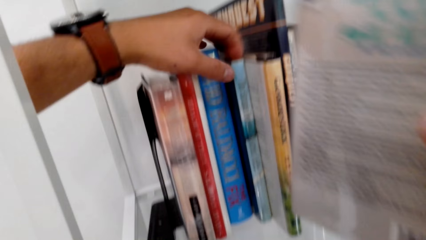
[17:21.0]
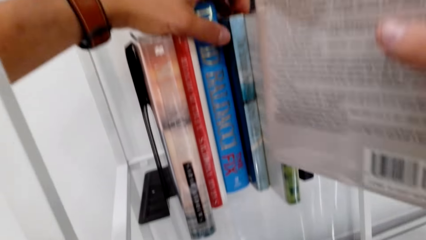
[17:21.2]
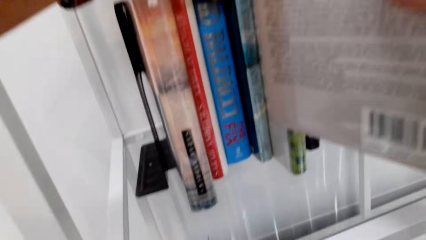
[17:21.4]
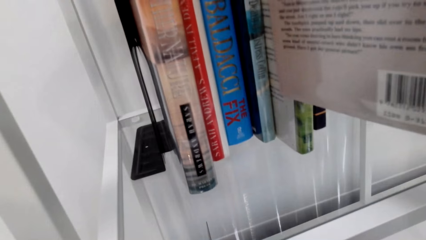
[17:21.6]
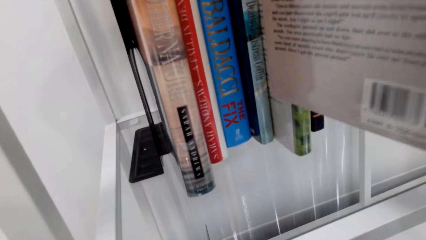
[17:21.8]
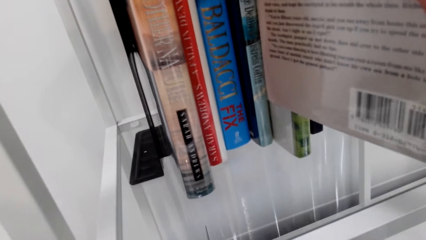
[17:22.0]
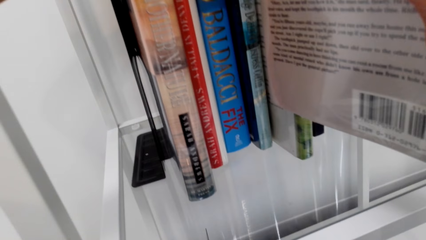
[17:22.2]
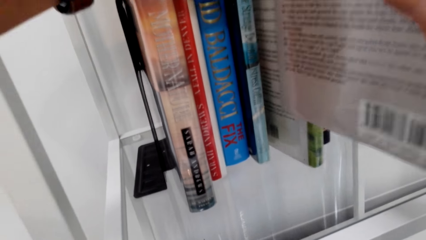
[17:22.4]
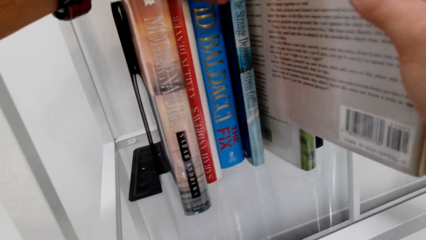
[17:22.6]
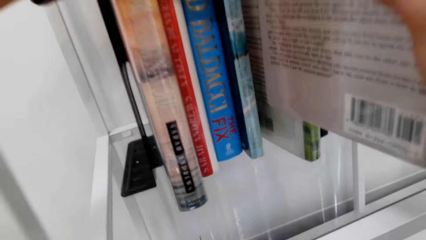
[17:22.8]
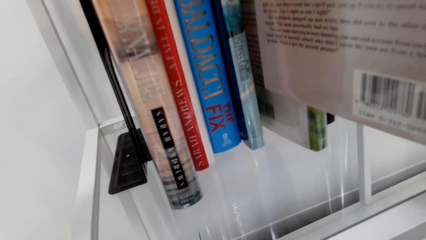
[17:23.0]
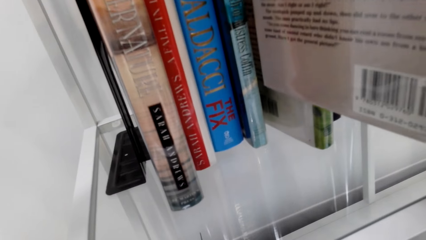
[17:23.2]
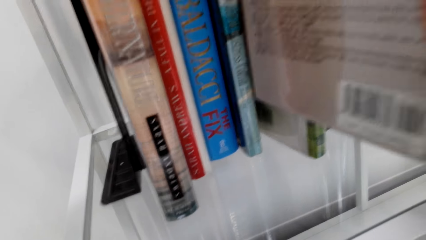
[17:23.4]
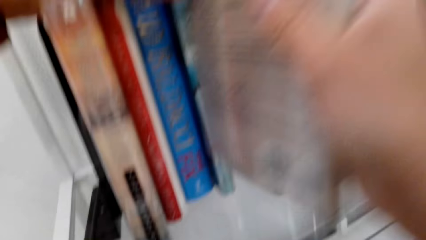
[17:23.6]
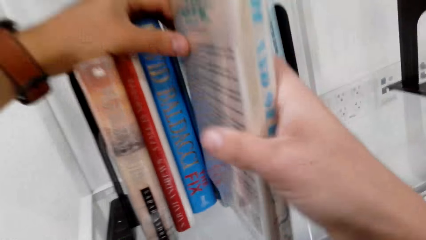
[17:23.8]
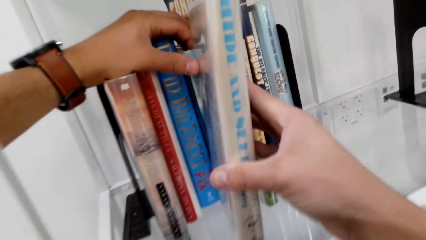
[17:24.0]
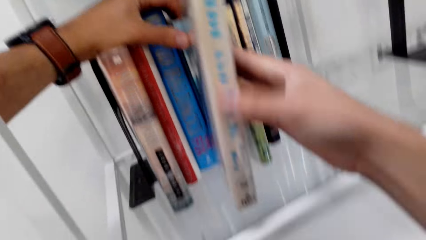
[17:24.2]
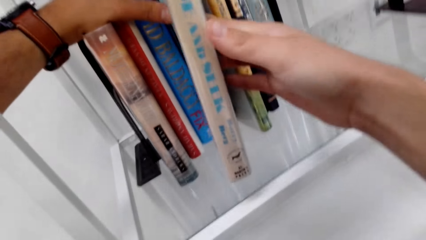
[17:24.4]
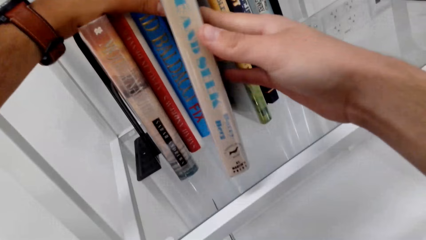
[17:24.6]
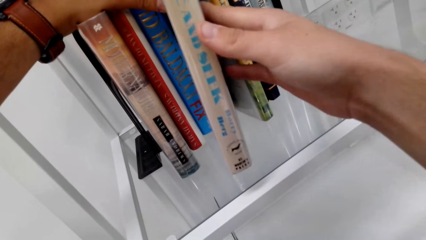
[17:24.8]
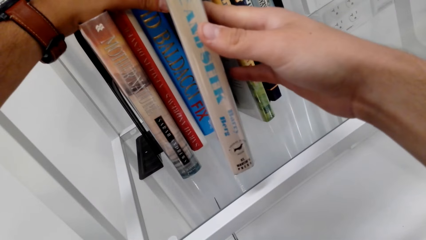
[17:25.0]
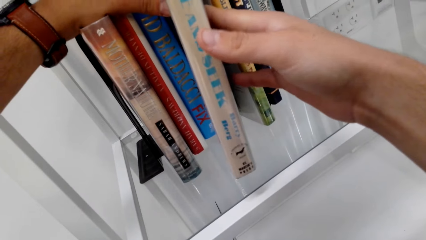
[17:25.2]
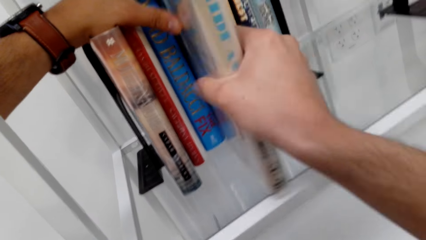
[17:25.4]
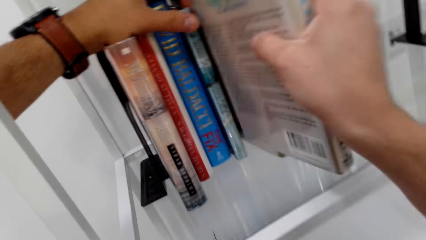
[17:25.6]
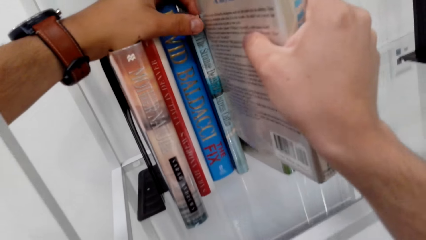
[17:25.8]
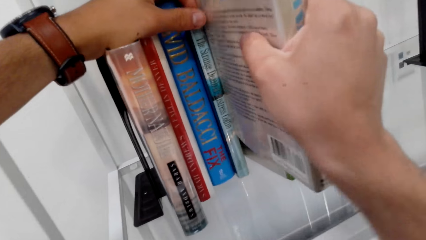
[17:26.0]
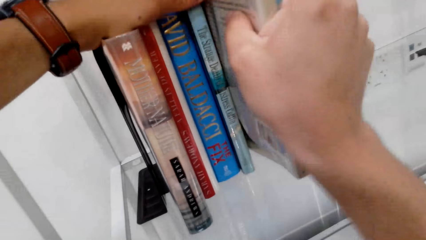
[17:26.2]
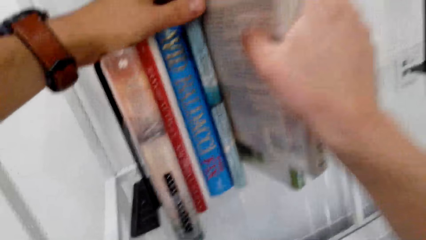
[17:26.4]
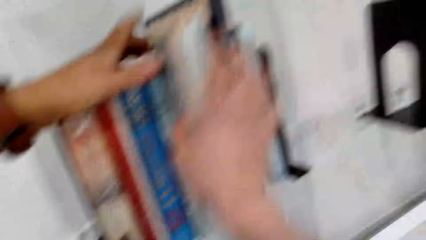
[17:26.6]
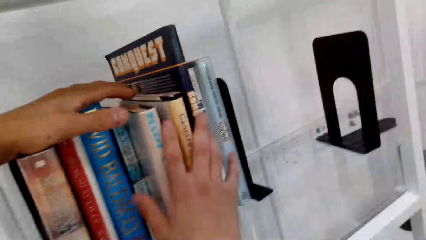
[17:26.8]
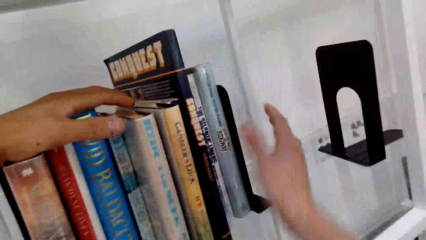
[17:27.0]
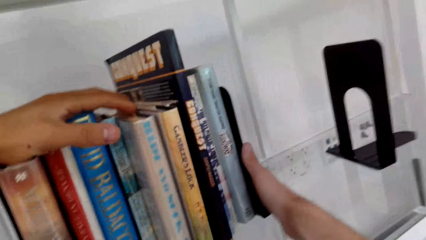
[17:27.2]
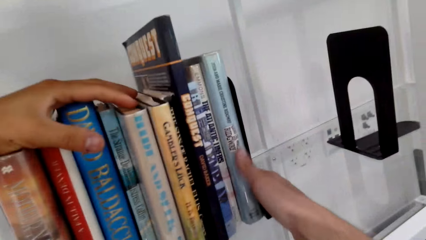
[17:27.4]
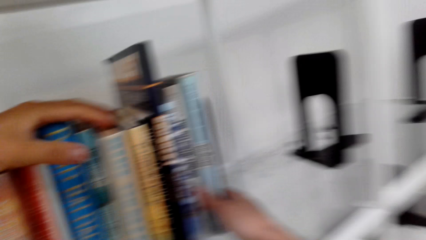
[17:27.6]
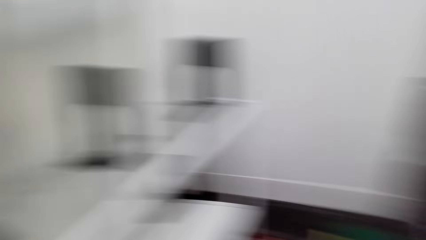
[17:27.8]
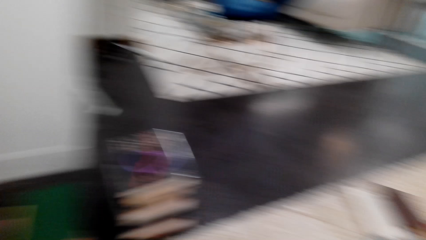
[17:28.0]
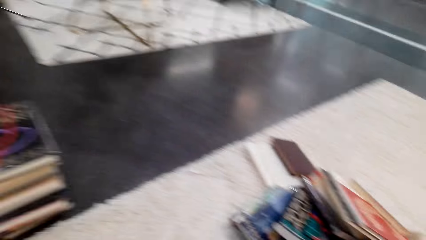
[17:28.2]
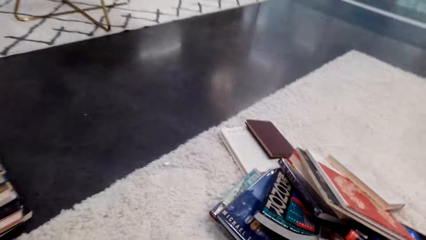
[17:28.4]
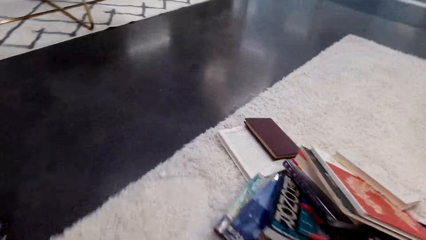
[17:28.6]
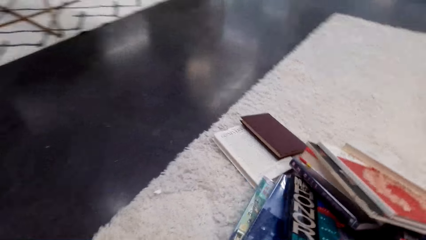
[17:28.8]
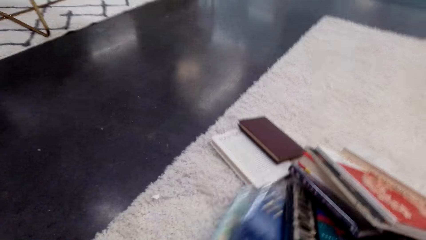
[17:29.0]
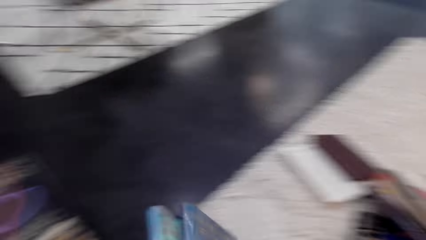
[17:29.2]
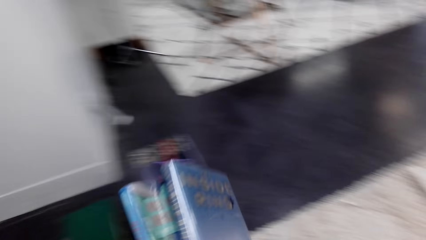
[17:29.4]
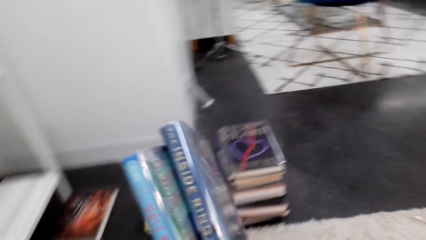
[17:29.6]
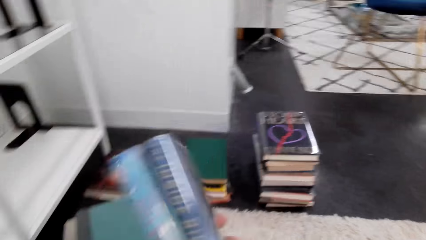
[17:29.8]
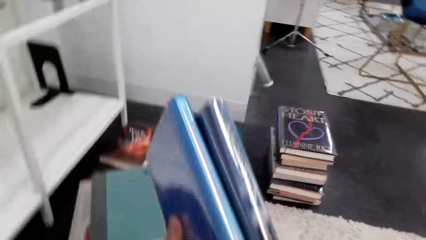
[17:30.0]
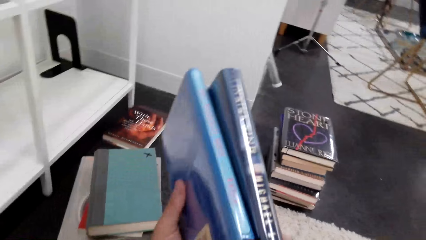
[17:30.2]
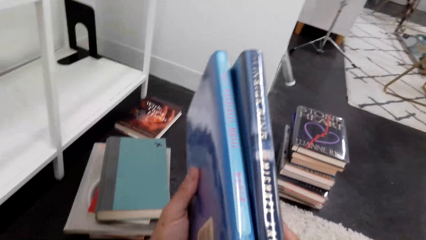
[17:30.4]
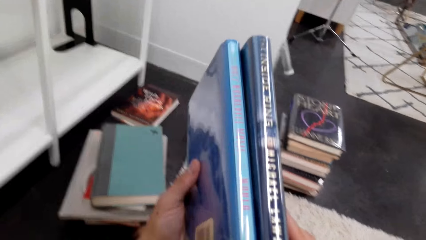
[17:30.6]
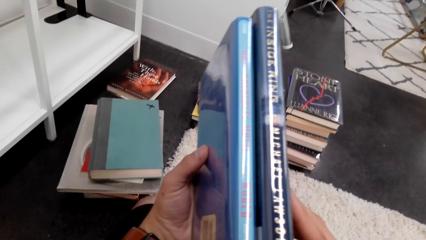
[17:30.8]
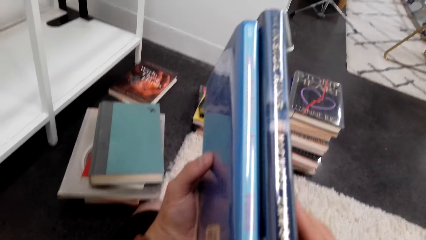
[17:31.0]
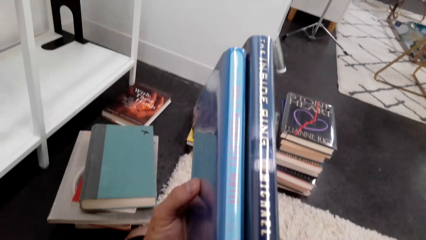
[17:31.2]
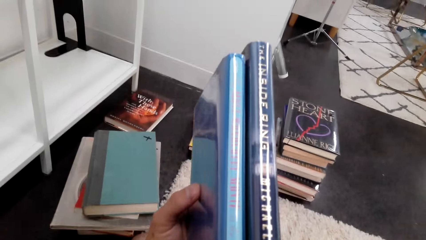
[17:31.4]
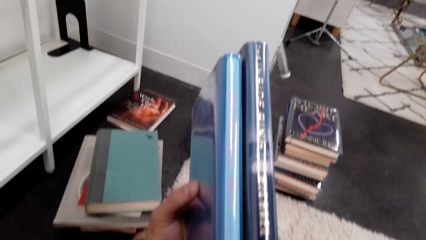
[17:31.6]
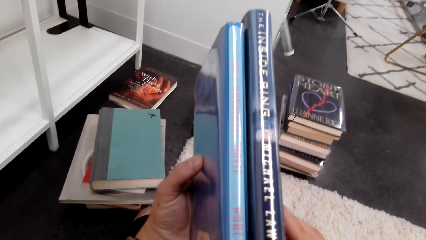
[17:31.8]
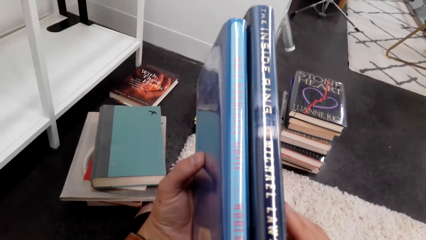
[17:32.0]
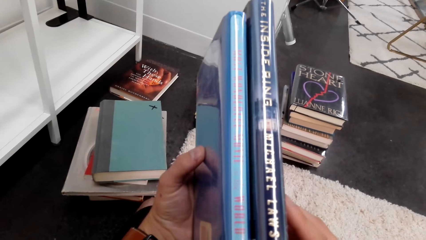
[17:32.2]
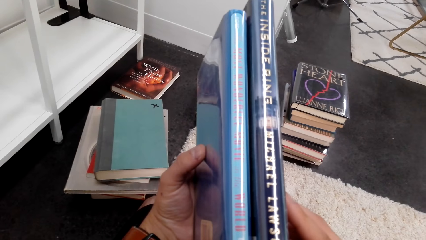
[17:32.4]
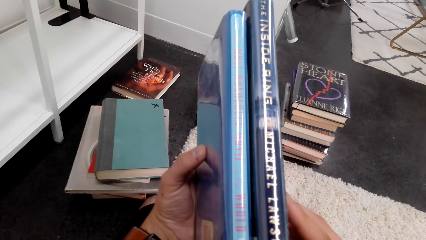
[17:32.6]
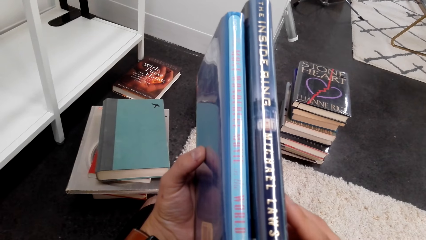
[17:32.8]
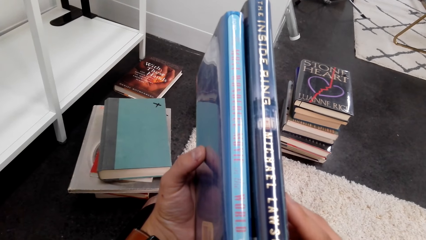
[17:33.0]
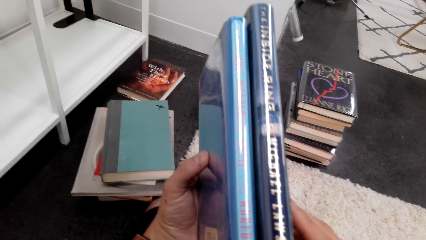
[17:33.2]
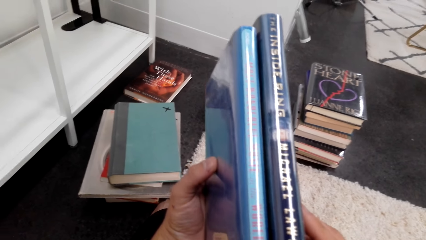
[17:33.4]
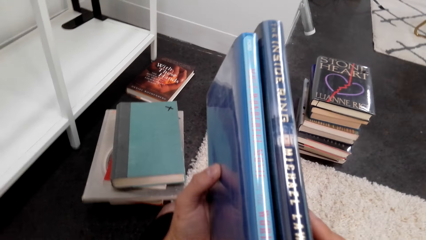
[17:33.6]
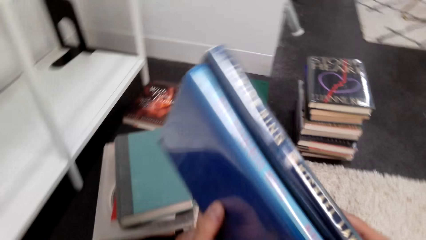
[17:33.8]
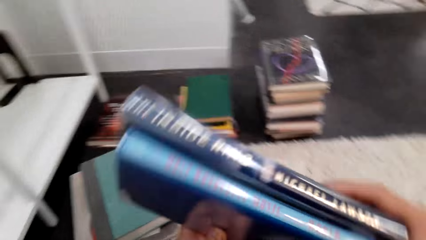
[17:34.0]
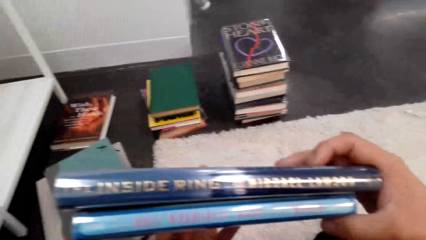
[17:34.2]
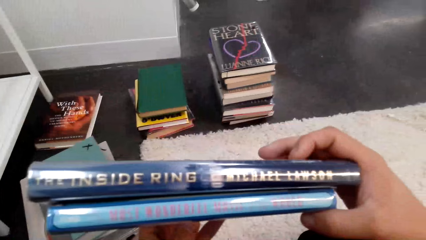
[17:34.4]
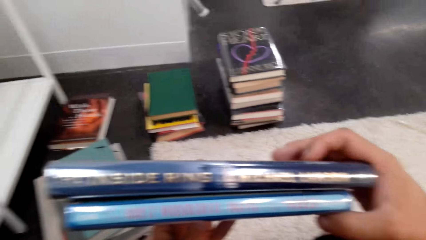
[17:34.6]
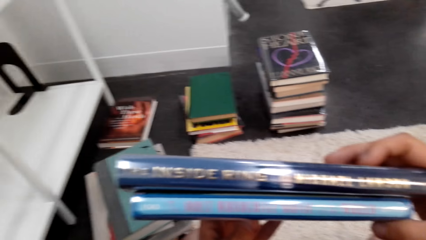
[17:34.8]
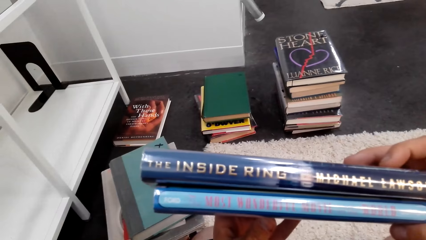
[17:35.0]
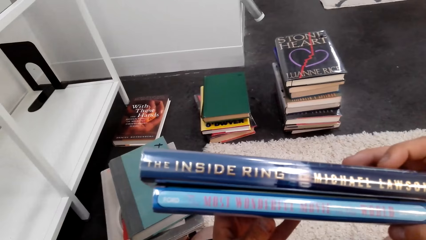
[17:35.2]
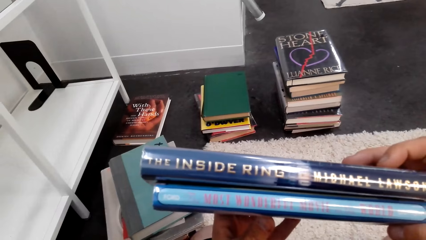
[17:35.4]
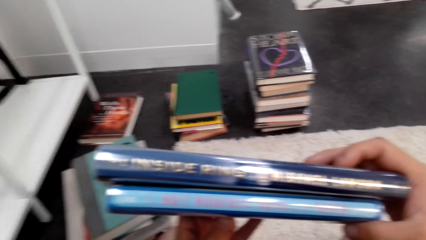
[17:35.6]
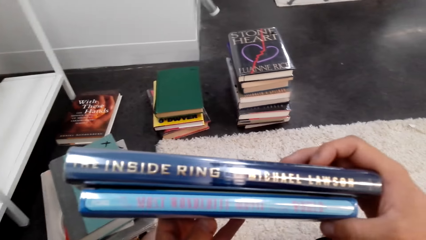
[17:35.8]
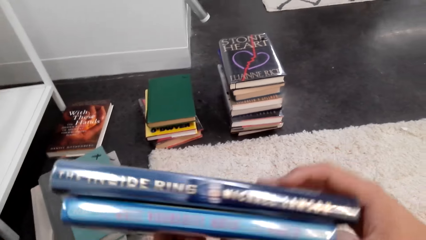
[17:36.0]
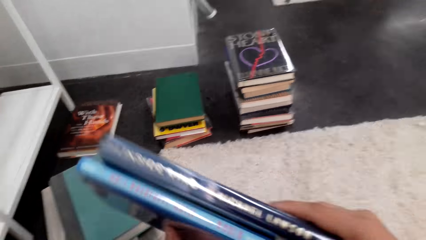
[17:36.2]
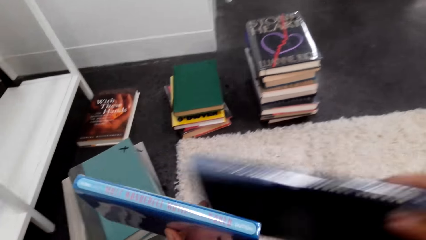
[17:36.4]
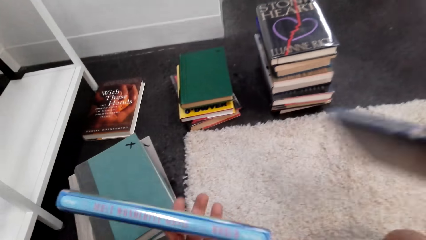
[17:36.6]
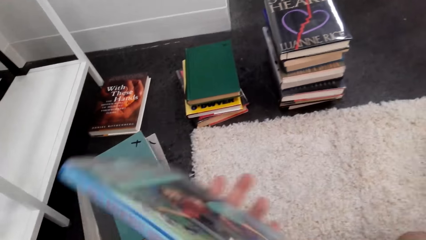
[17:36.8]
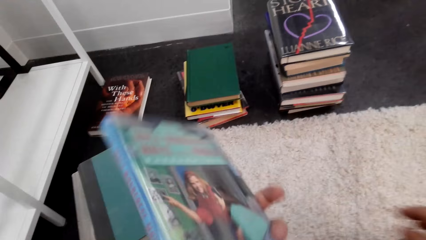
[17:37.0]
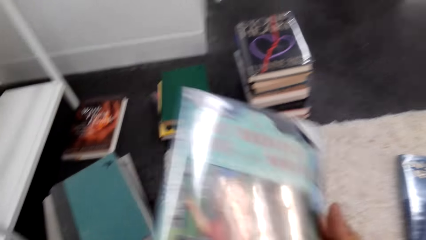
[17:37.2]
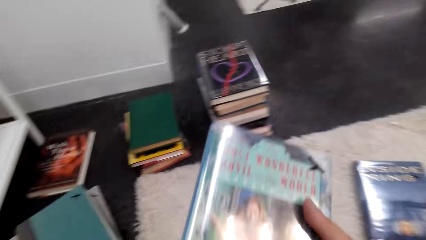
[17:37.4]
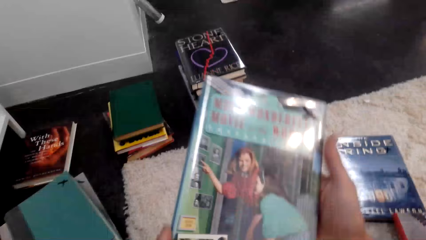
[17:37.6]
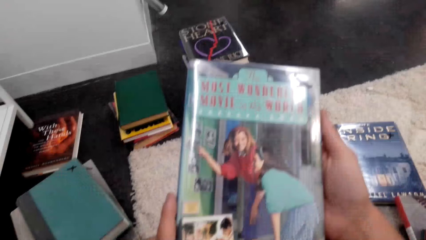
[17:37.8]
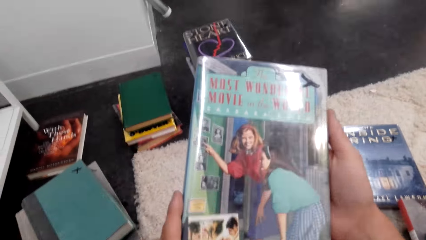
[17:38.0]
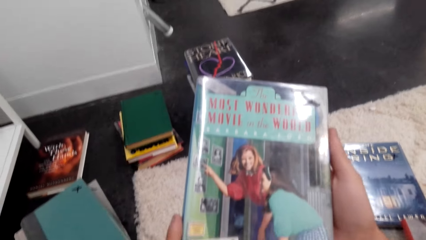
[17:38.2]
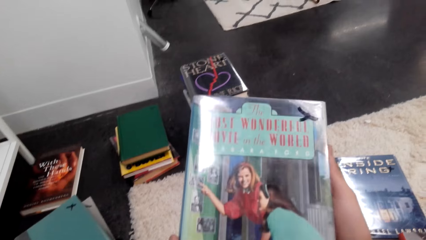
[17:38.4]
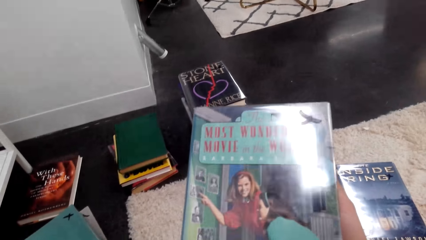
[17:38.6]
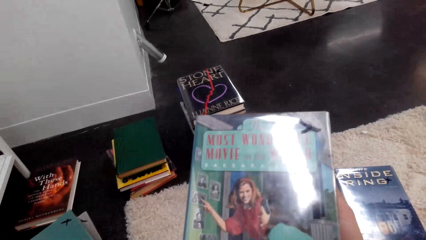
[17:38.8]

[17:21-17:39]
The camera wearer puts a book on a shelf. They pick books. They drop a book on the floor.
